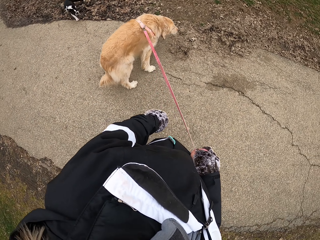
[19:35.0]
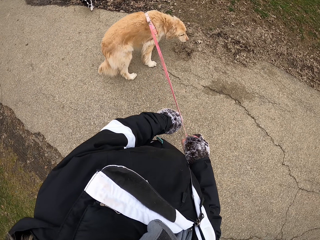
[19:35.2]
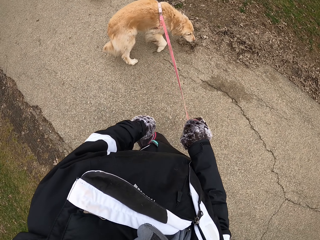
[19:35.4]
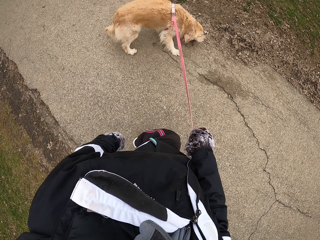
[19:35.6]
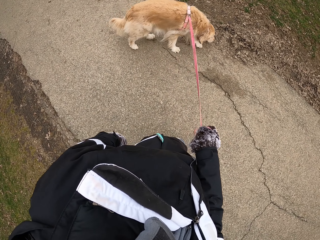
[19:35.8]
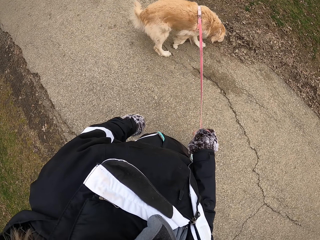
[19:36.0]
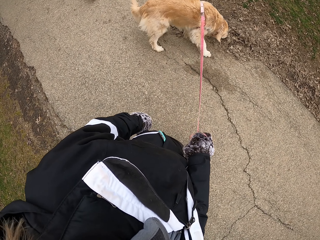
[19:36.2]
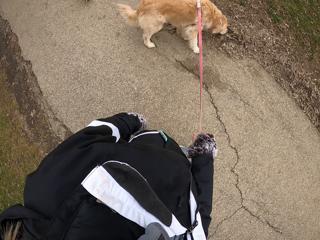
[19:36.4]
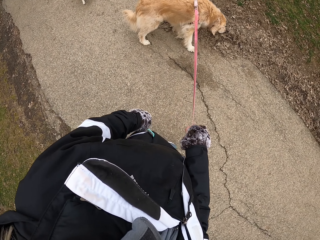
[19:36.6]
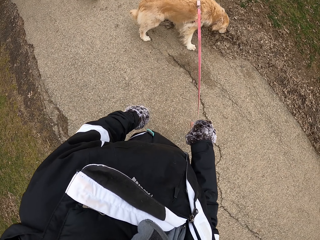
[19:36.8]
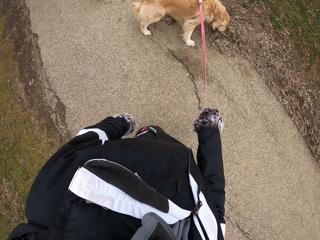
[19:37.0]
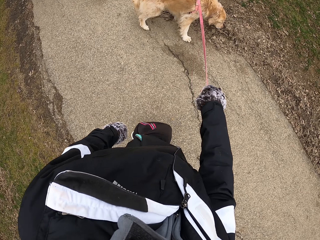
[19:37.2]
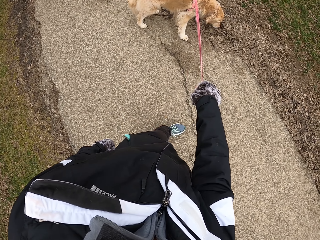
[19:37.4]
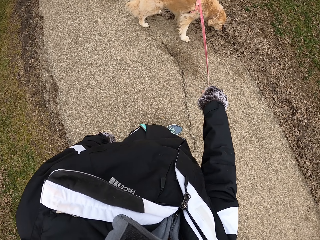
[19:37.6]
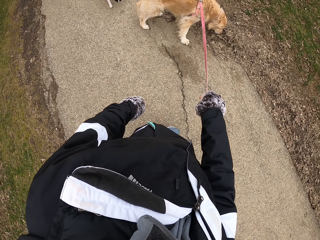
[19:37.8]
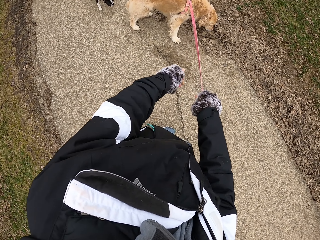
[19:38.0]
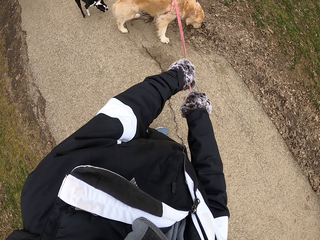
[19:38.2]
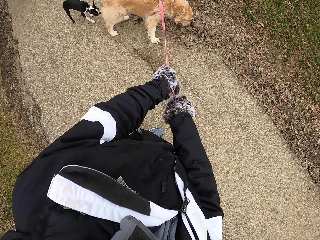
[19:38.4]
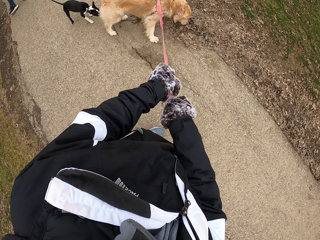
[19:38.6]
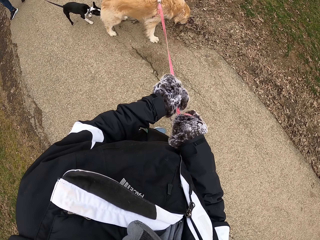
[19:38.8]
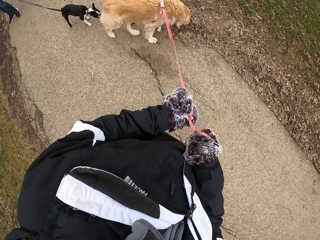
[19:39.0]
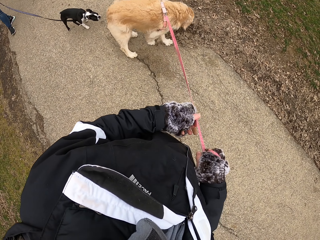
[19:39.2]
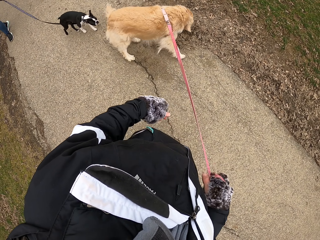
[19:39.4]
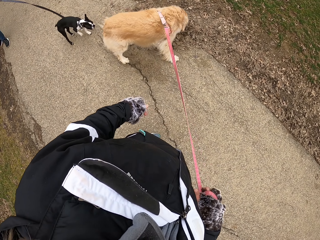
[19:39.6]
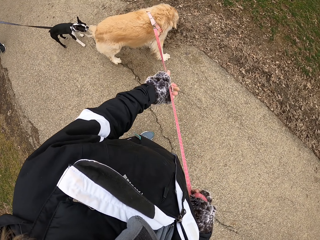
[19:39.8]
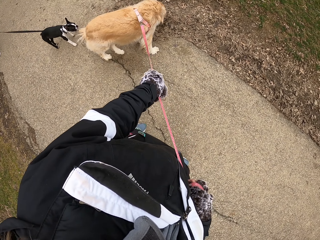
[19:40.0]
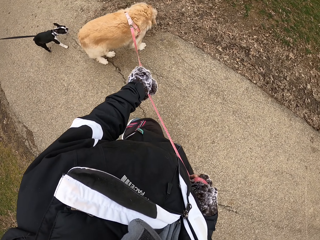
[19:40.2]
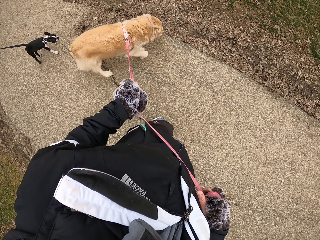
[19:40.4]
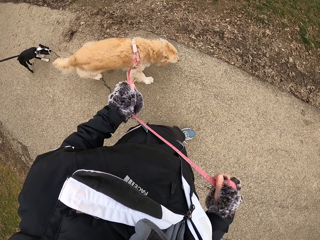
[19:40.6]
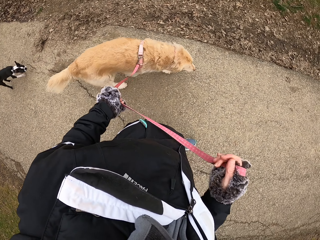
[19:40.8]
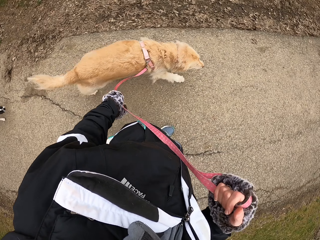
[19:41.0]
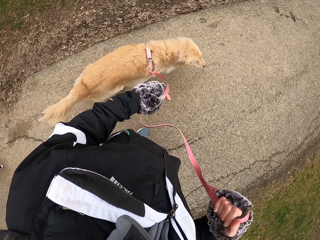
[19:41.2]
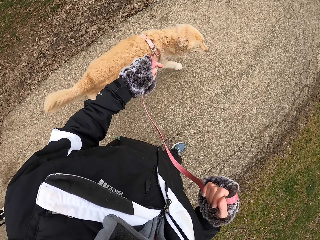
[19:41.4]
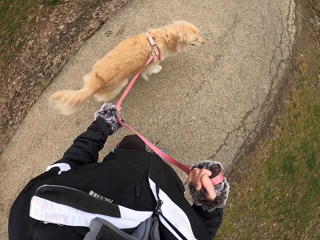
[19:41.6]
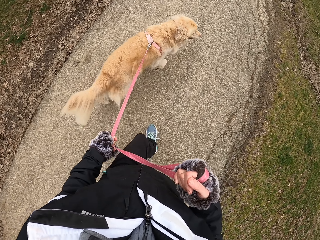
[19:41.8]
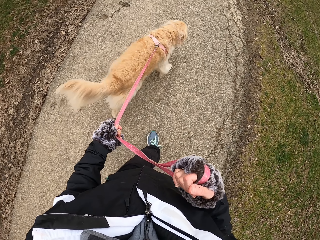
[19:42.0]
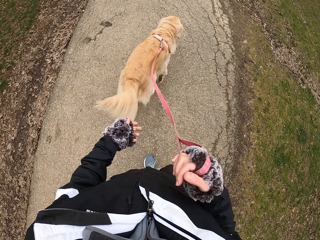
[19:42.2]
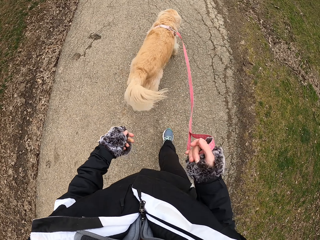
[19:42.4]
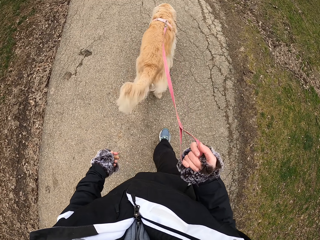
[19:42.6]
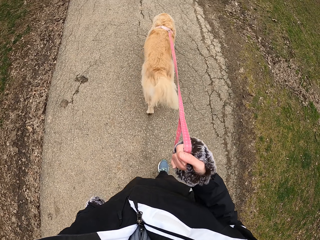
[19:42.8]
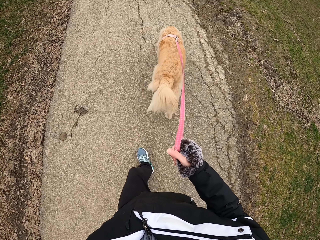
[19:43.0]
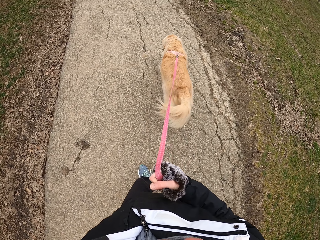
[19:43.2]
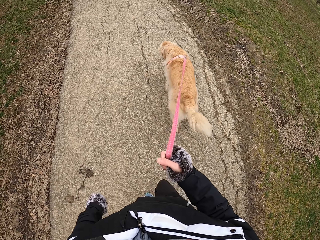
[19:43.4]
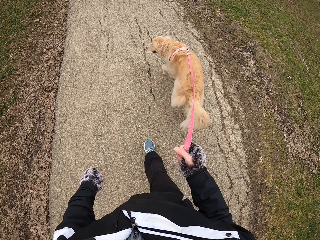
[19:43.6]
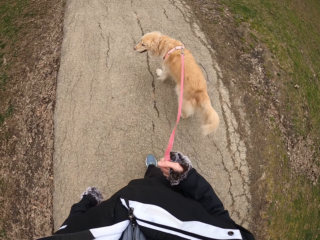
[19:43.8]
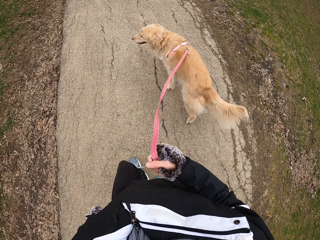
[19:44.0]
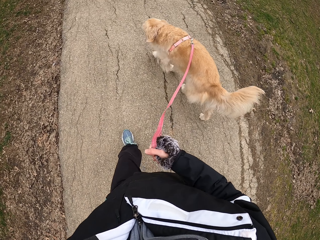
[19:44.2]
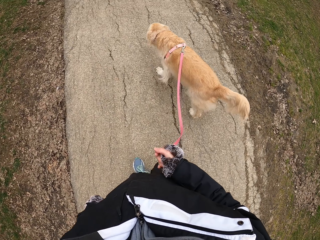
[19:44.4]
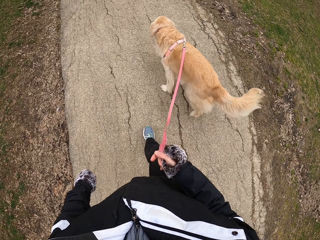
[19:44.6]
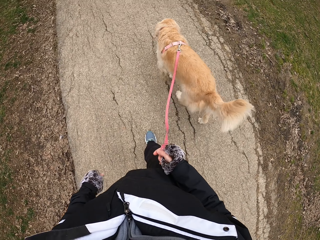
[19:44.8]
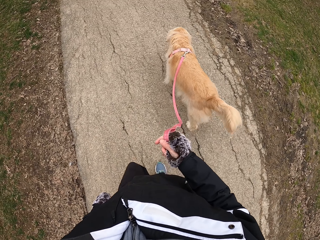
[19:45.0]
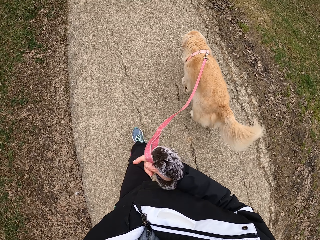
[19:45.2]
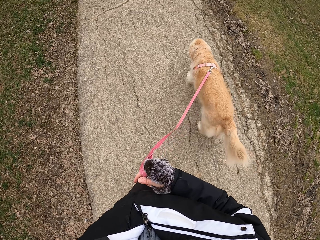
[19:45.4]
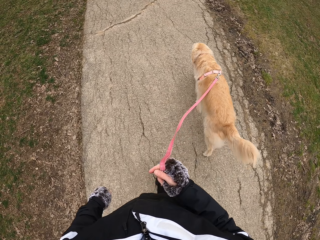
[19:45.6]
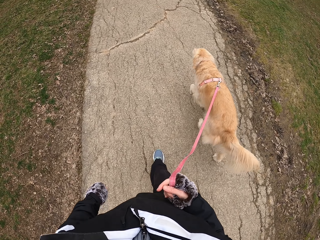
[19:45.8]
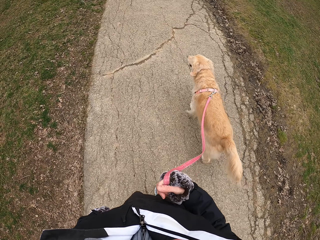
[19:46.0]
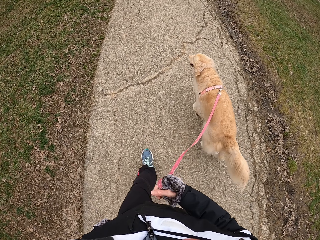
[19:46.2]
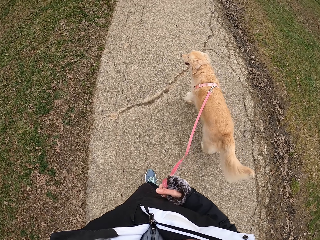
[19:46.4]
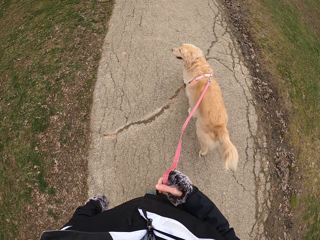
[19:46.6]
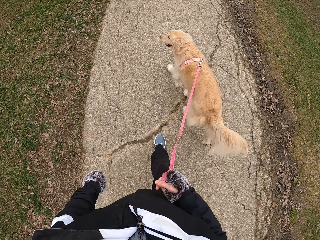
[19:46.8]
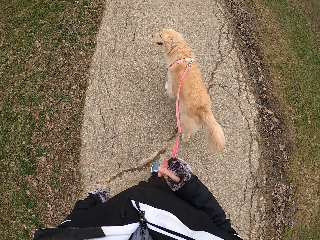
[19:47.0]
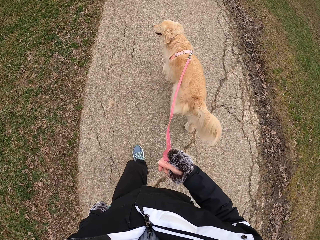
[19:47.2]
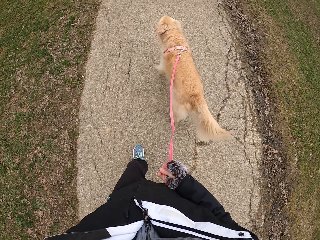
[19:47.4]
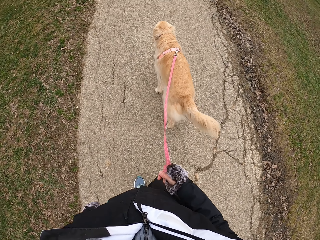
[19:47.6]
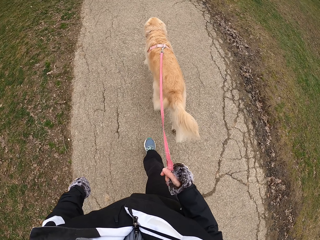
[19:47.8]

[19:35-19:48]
The camera wearer stands on the pathway. He stops. He holds the leash with the left hand. He pulls the dog leash. He holds the leash with the left hand. He releases the leash from the left hand. He walks with his dog on the pathway.

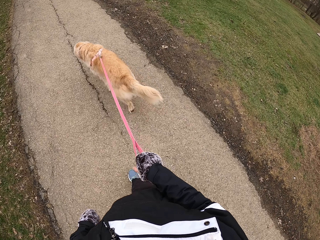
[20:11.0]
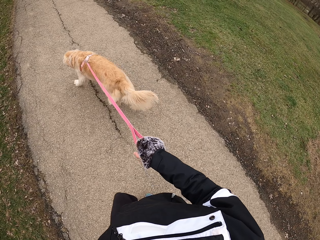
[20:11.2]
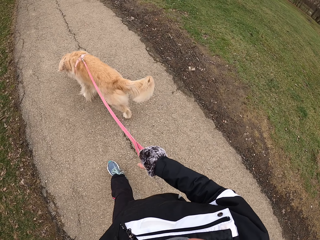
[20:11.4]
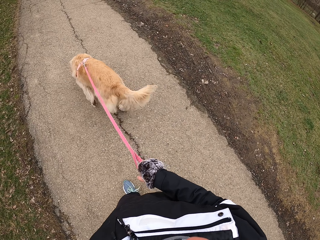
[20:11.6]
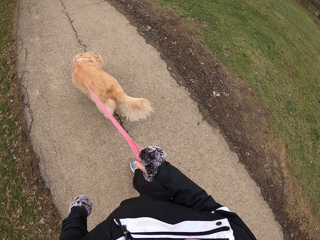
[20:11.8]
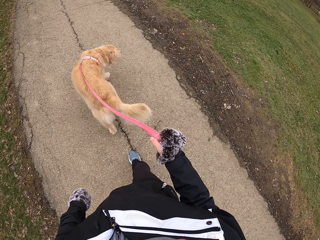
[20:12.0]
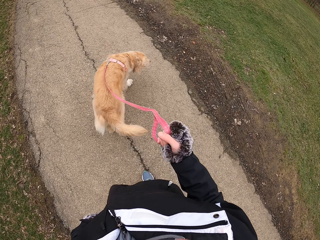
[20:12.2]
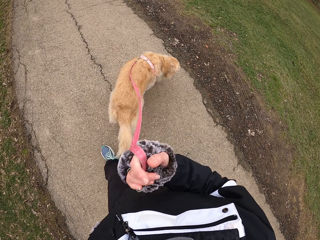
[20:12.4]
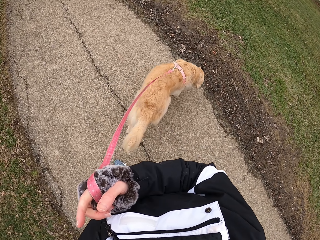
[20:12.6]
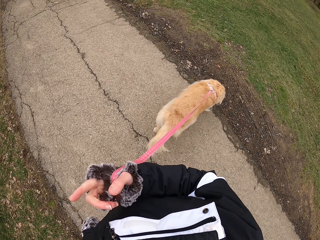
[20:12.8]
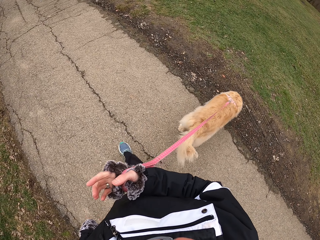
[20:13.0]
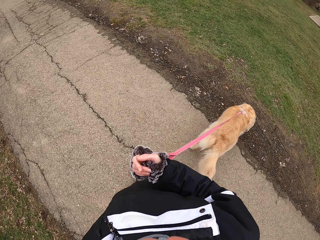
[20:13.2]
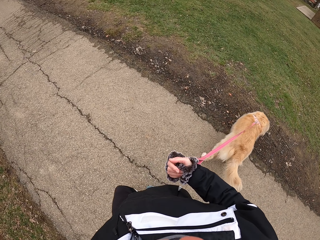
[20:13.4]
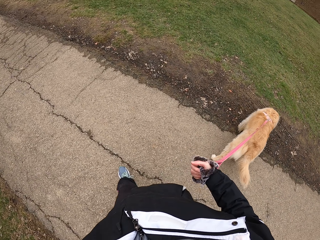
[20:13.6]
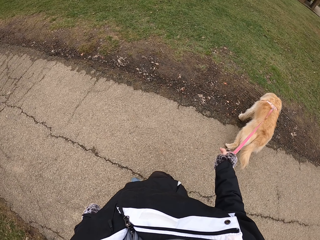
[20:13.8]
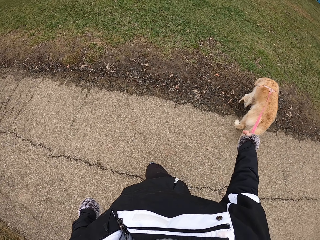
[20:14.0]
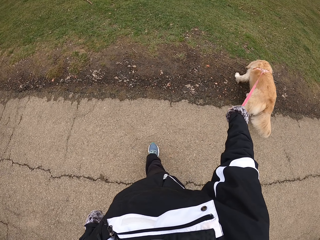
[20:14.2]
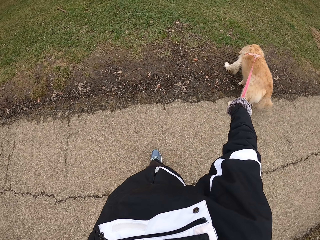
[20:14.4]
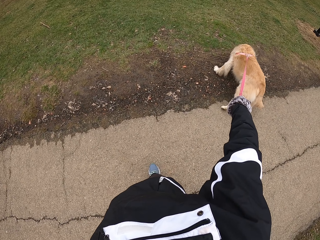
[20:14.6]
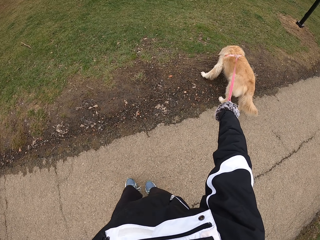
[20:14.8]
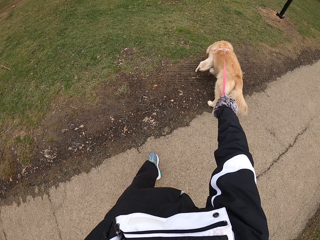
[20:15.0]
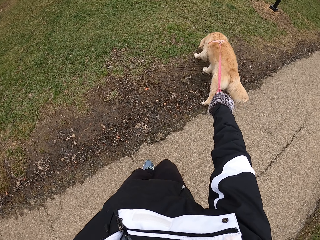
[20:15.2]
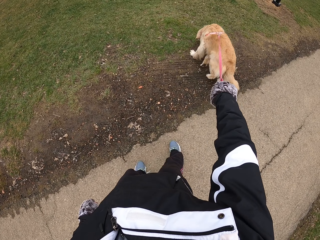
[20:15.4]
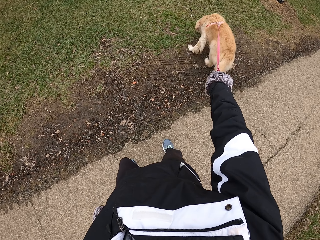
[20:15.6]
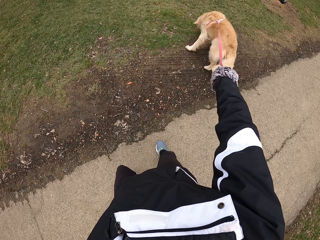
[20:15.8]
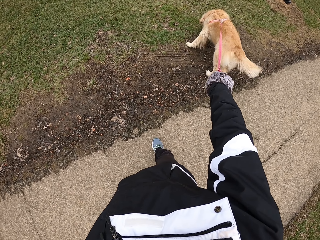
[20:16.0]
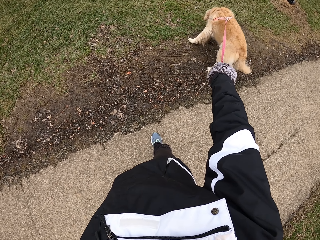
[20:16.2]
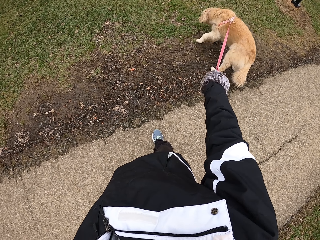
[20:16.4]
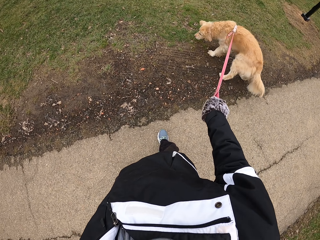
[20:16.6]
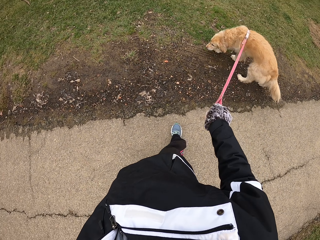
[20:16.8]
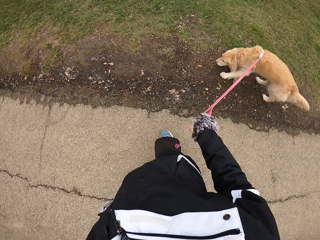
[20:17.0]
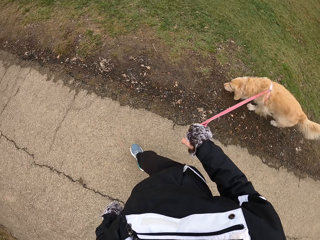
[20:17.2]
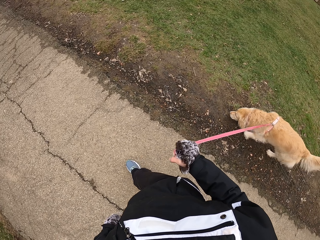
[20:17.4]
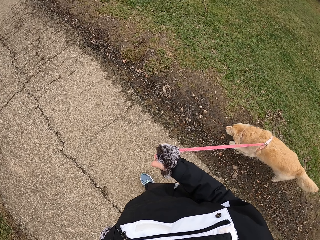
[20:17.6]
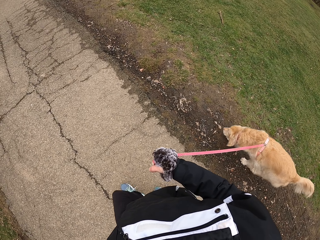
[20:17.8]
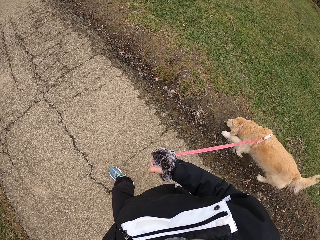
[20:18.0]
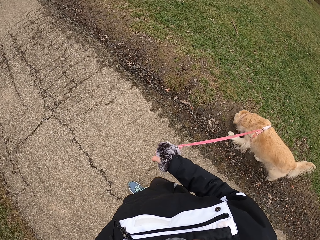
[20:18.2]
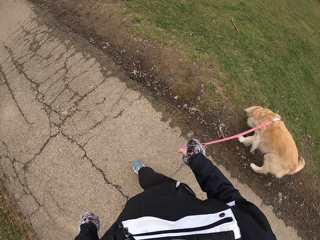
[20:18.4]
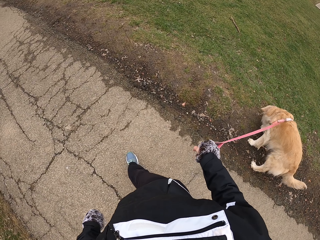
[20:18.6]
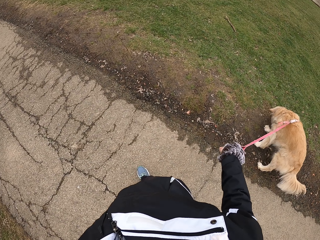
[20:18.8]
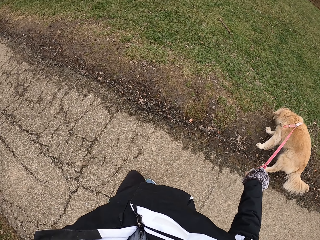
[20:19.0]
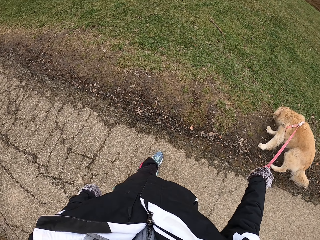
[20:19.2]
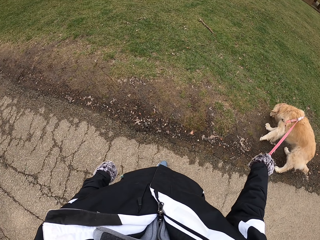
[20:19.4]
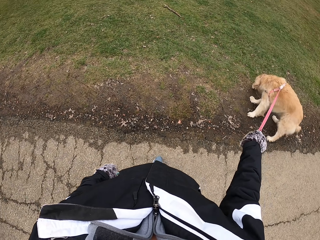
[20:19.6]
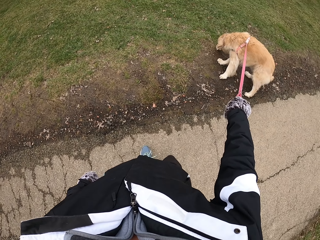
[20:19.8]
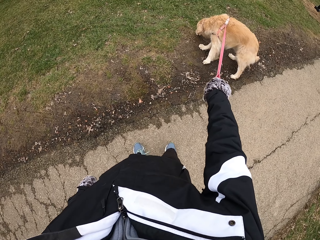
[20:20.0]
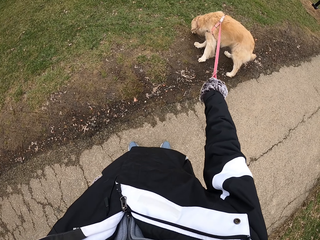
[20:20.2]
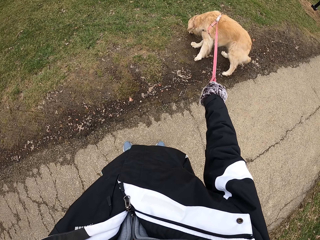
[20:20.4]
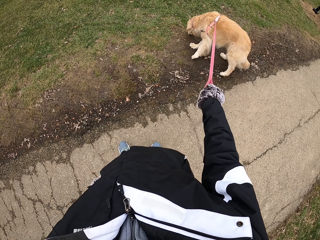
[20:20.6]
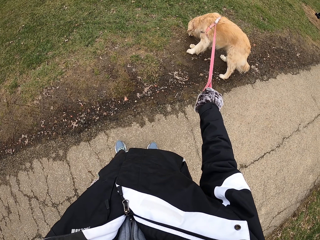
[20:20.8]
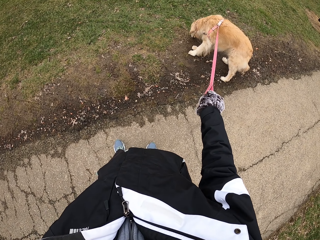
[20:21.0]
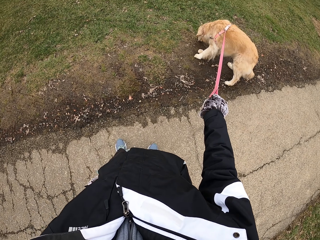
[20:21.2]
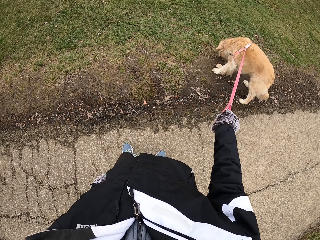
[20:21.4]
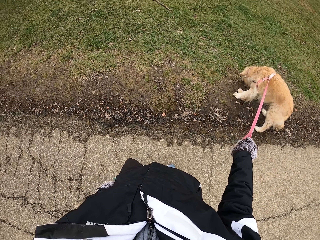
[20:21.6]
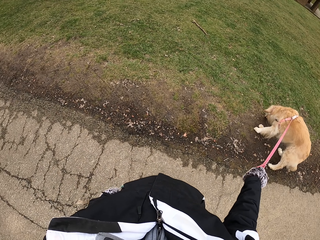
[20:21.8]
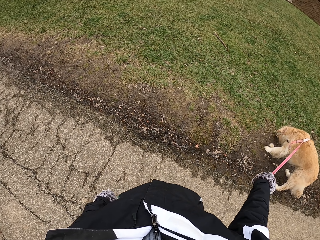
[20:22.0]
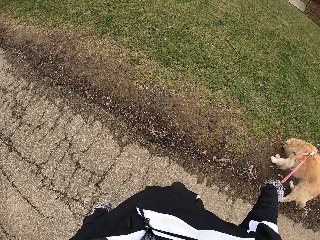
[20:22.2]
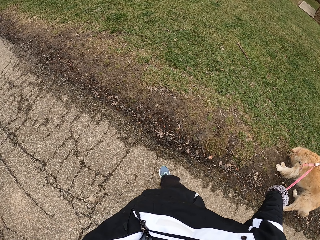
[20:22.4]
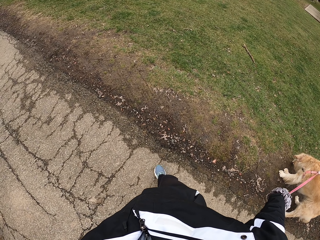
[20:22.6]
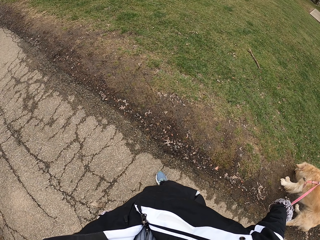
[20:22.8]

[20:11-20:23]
The camera wearer pulls the leash. They stop. They pull the dog leash. They walk. They stop. They stand on the pathway.
